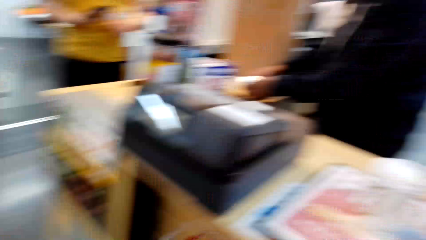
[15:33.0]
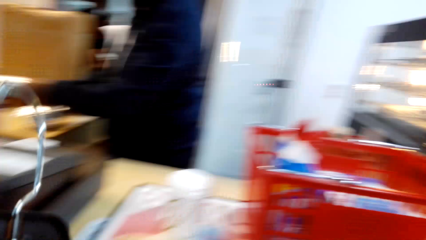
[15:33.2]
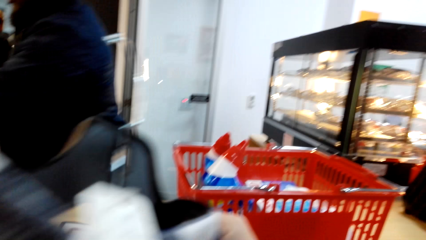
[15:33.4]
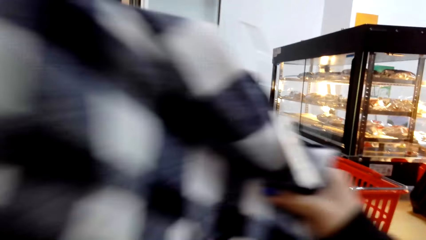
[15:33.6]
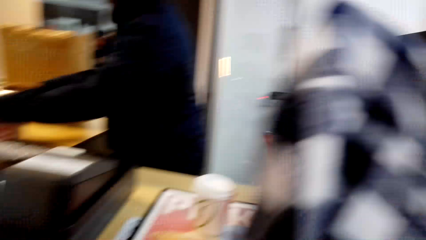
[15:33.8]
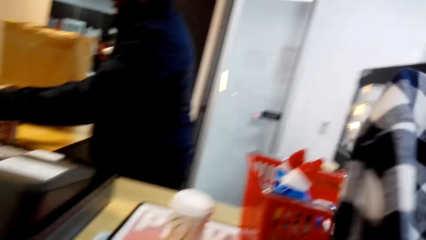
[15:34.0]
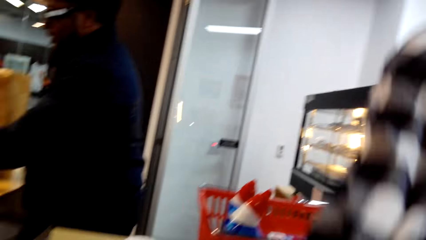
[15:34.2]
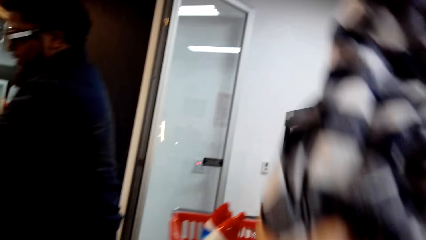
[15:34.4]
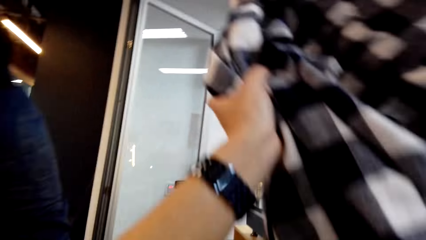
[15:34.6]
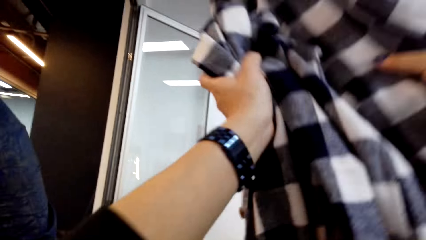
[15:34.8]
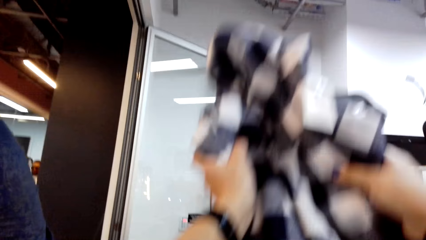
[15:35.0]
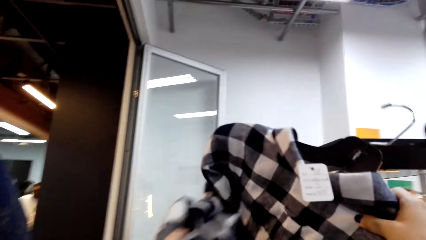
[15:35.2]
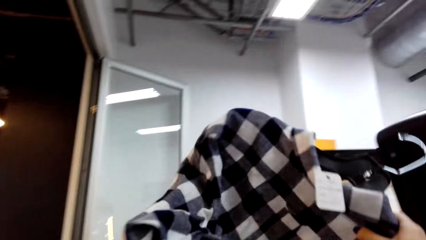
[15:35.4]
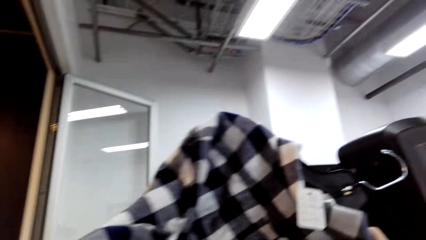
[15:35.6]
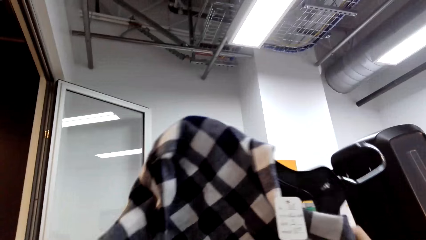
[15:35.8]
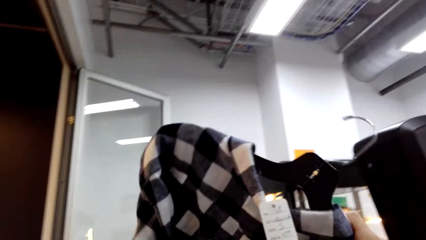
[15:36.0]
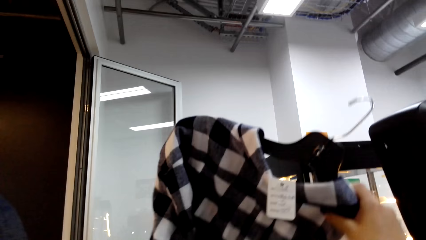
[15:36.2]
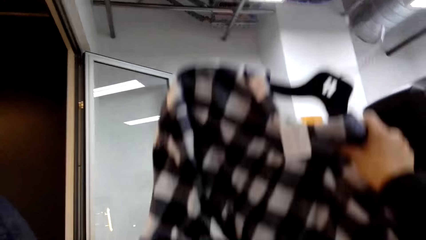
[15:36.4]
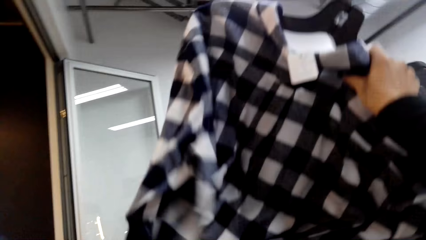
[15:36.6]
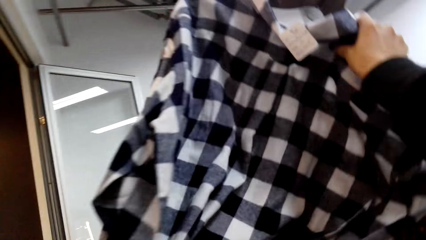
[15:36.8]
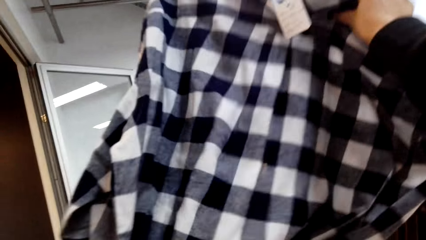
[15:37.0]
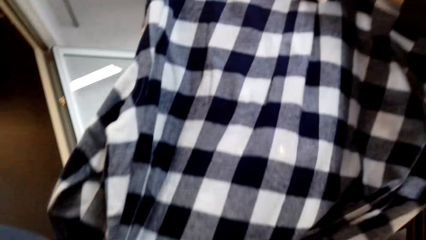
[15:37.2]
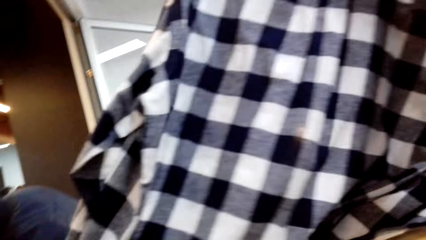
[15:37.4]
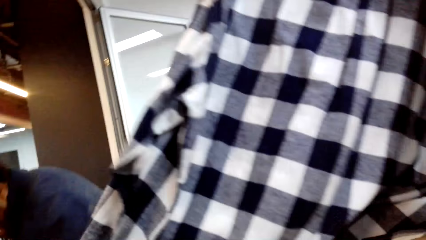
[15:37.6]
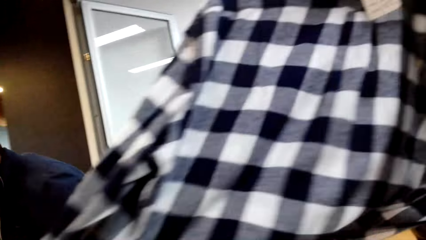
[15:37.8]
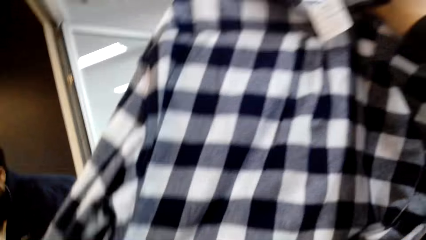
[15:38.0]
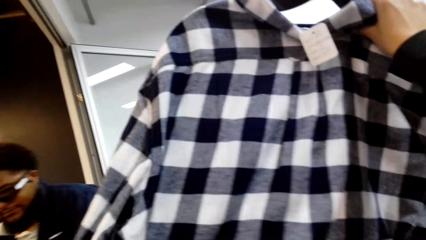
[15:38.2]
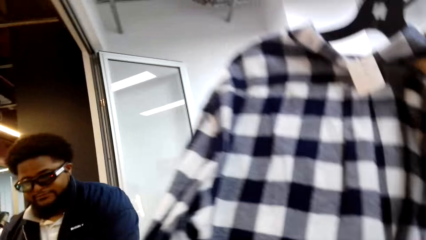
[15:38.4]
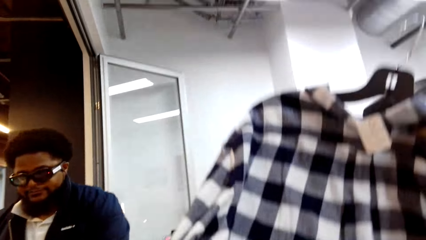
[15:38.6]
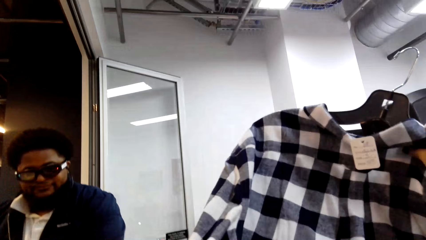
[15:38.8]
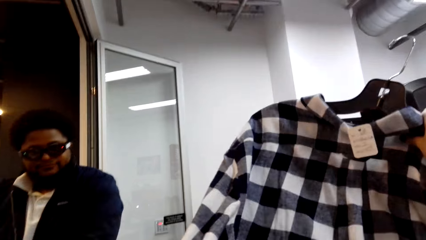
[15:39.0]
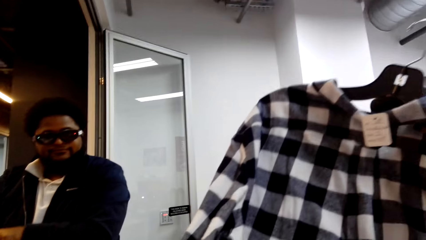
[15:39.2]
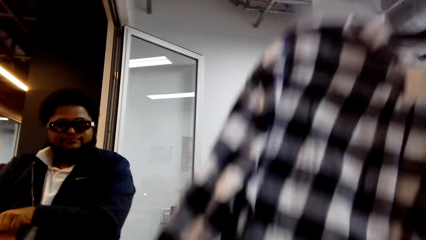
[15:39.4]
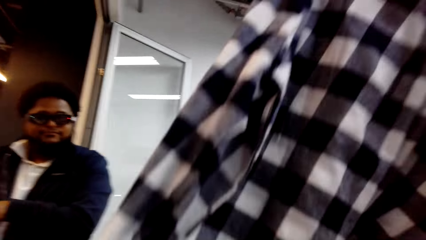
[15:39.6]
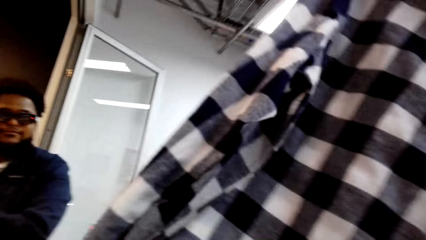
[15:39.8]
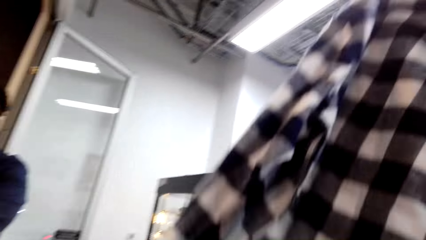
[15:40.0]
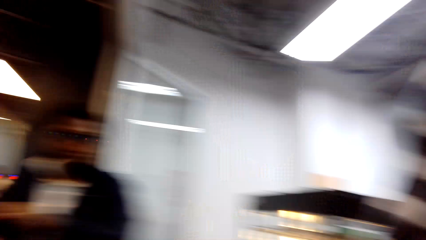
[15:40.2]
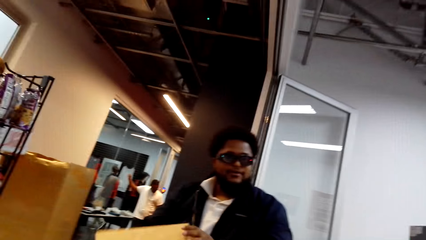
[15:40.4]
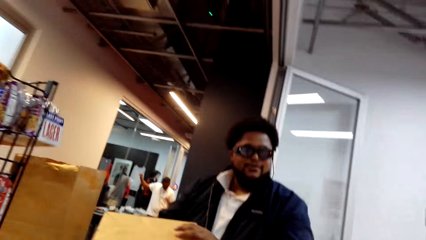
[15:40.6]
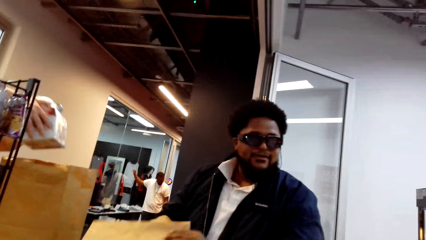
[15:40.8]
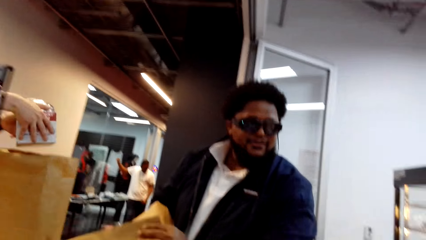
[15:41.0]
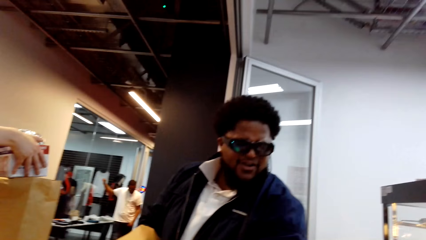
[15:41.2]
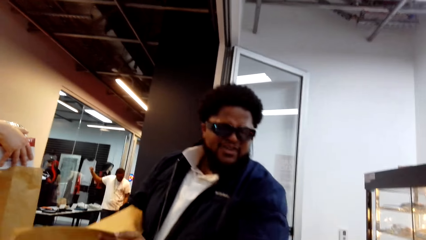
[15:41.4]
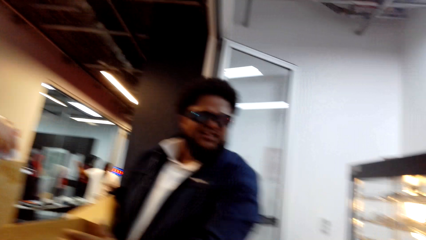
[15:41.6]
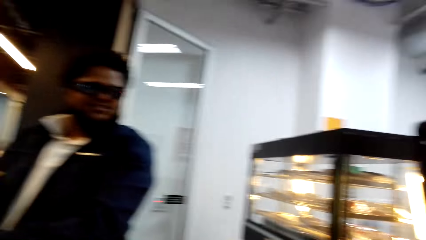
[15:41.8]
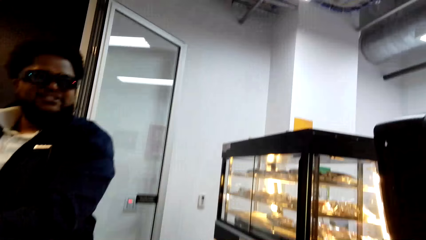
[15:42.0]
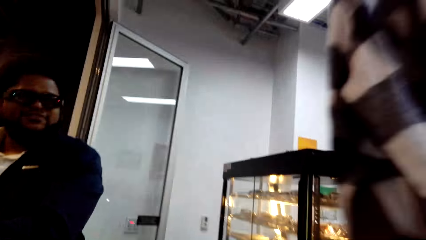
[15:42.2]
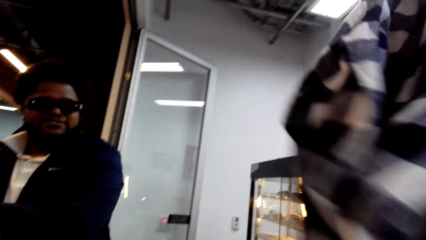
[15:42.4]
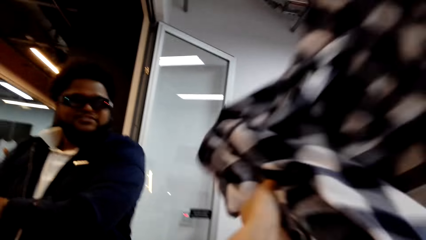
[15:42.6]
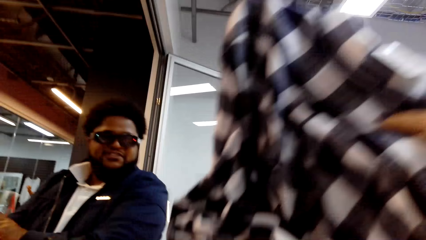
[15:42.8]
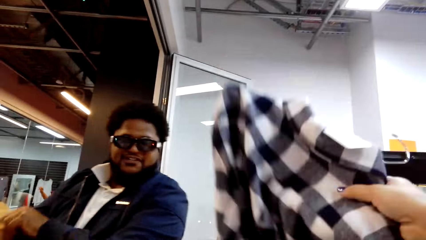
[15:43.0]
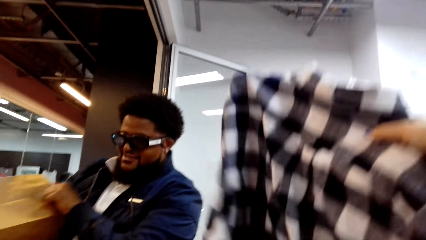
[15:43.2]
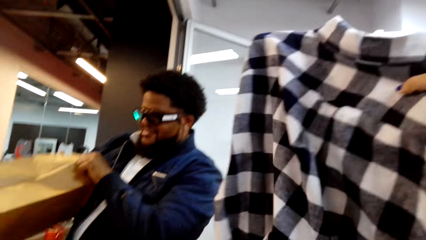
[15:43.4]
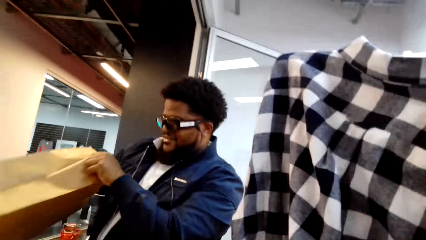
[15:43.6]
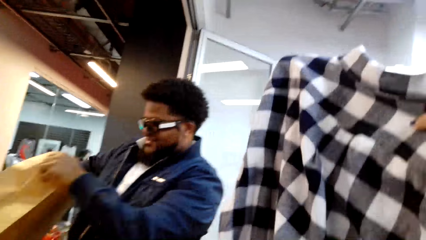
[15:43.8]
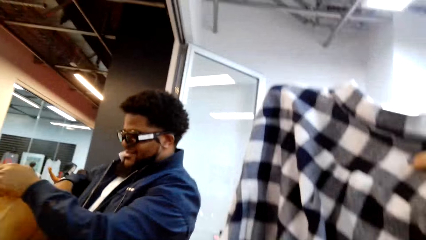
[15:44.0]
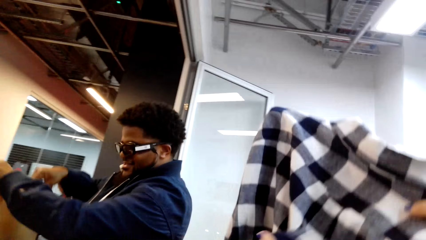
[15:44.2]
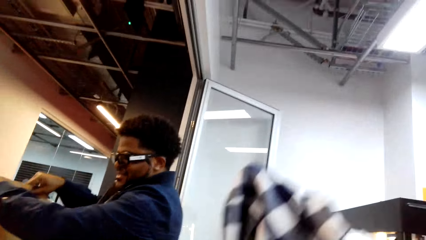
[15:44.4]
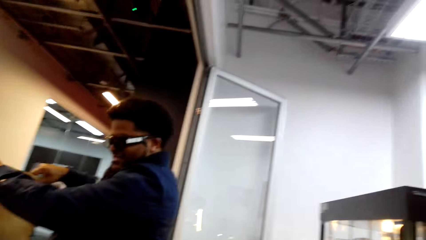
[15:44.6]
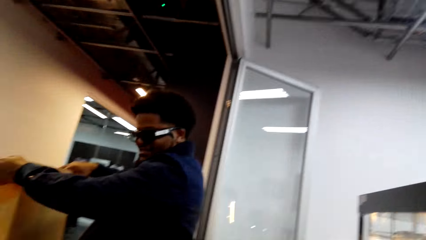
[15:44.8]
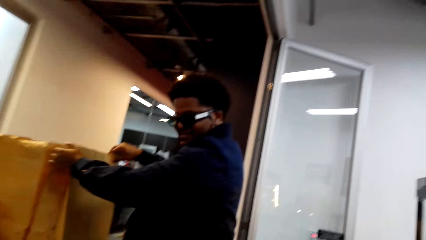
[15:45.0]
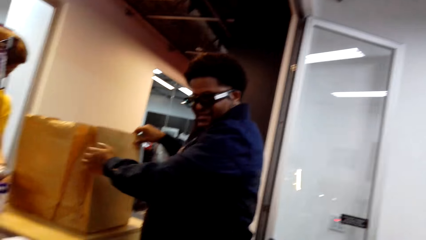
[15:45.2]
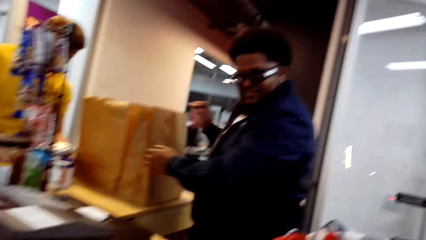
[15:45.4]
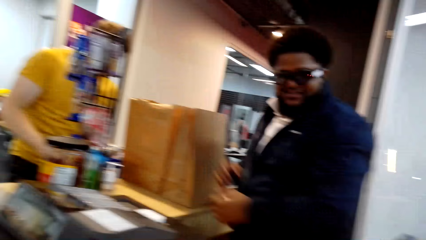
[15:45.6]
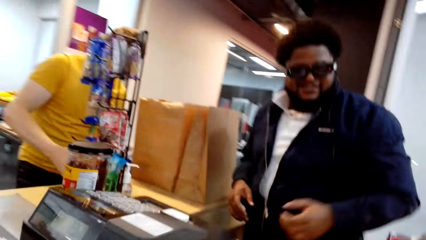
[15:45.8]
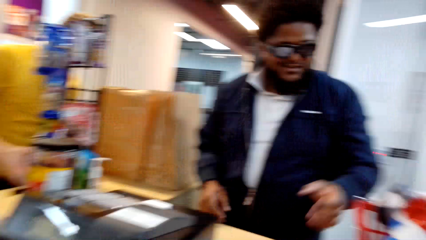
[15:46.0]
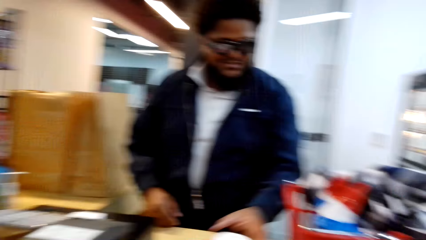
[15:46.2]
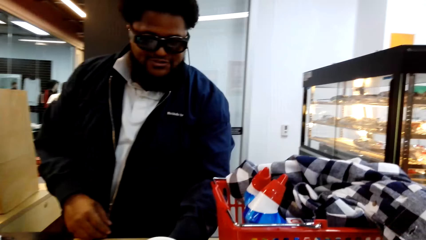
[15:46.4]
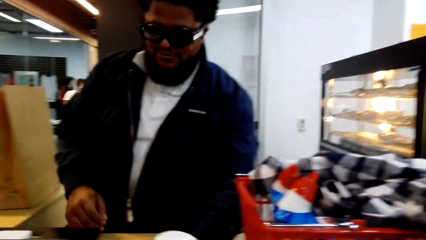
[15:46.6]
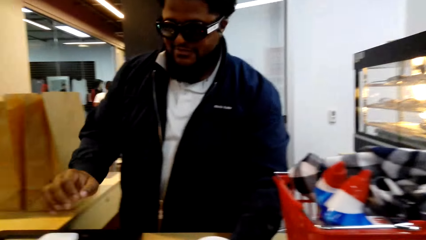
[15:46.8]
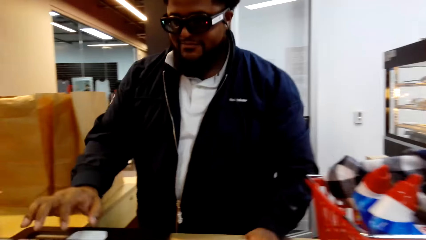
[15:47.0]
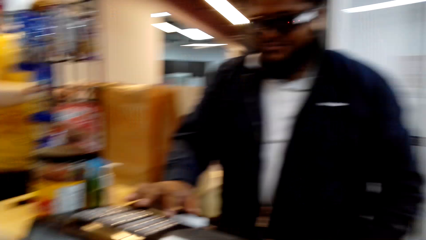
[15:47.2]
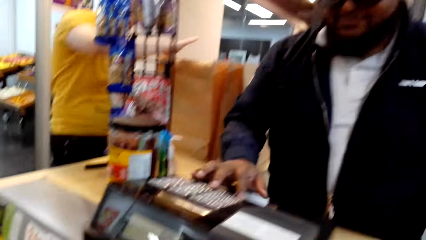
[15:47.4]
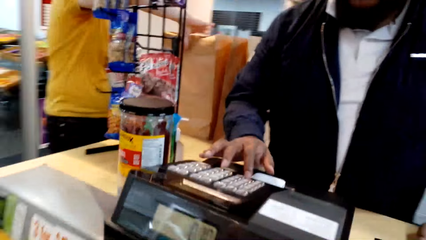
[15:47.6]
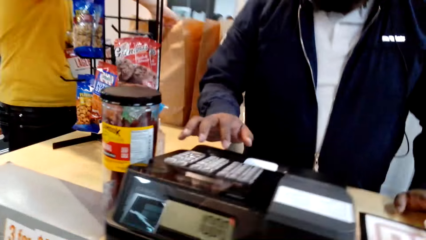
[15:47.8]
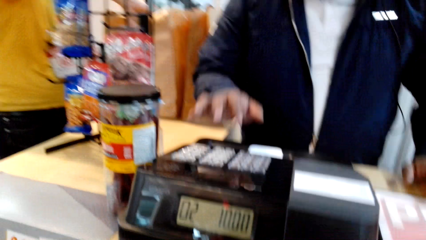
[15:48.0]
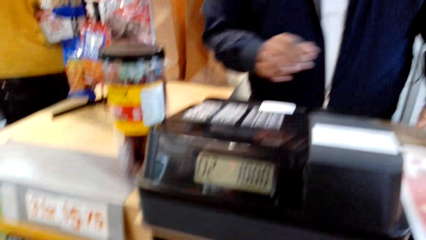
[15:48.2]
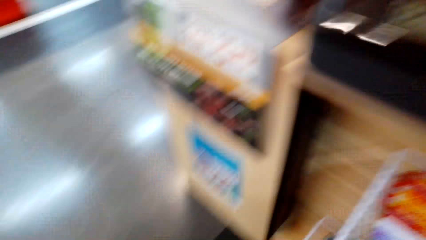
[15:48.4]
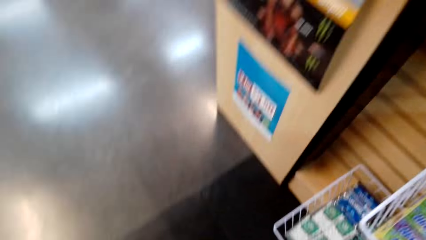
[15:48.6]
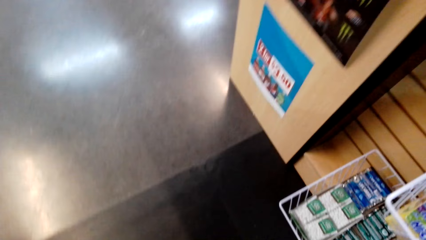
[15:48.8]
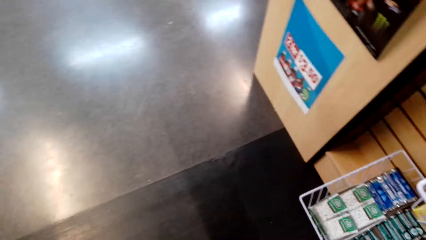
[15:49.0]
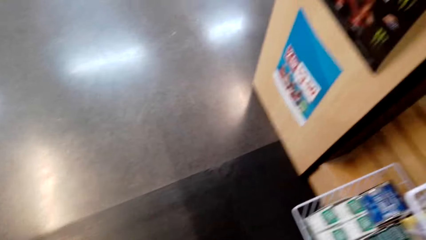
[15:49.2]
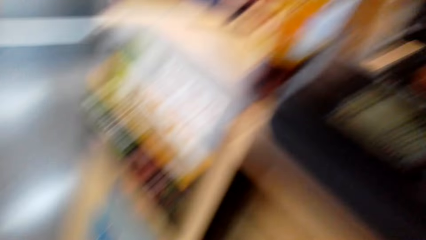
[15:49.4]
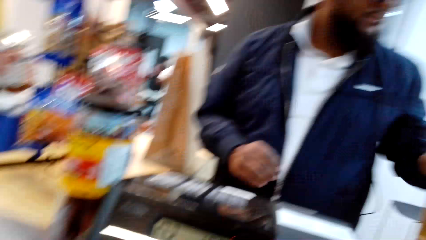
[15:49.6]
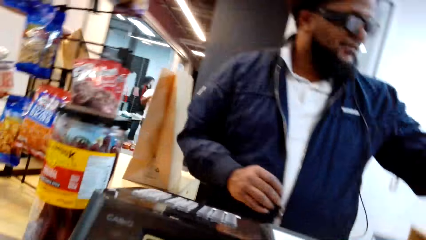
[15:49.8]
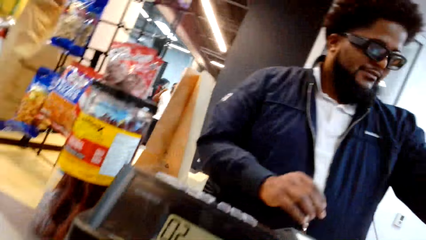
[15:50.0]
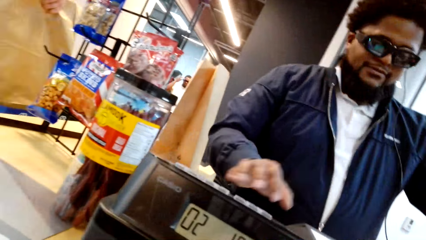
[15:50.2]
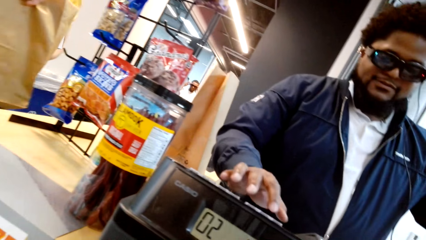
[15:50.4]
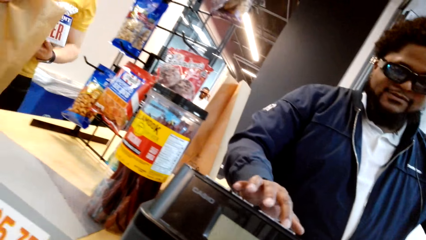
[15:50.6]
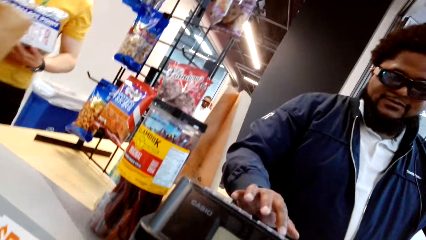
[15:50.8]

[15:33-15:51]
The camera wearer puts the cloth on the shopping cart. They pass the cloth. A man opens a bag and picks up something. The camera wearer types on the point of sale machine. The man dials something. The camera wearer looks around.
